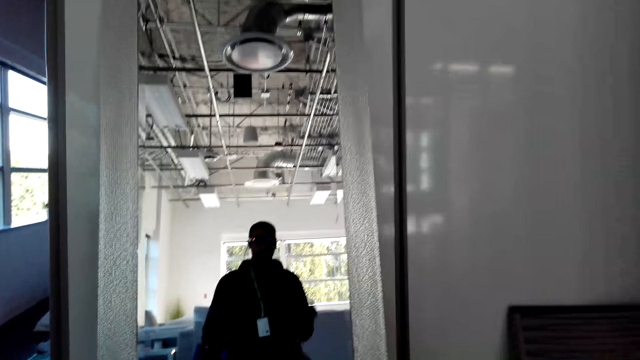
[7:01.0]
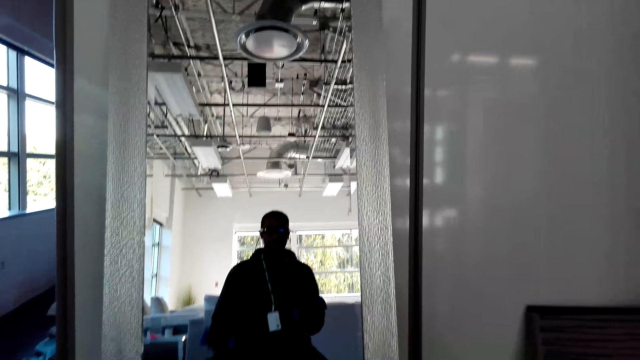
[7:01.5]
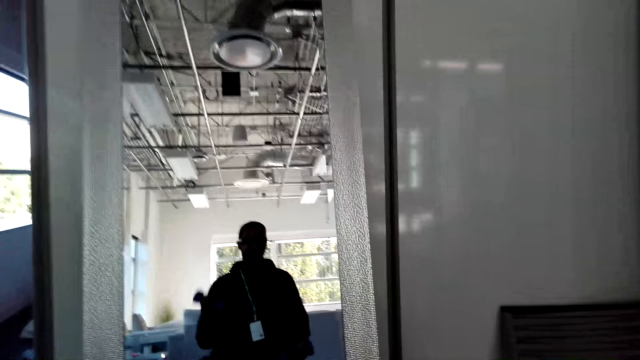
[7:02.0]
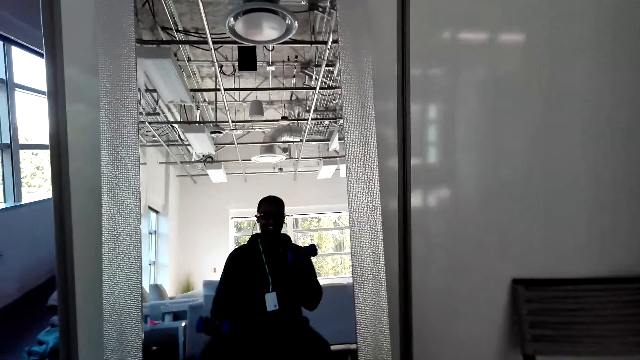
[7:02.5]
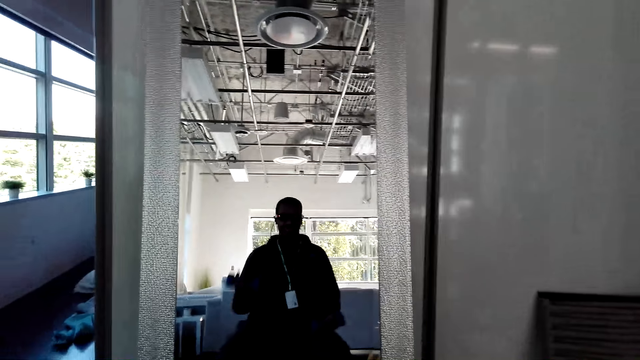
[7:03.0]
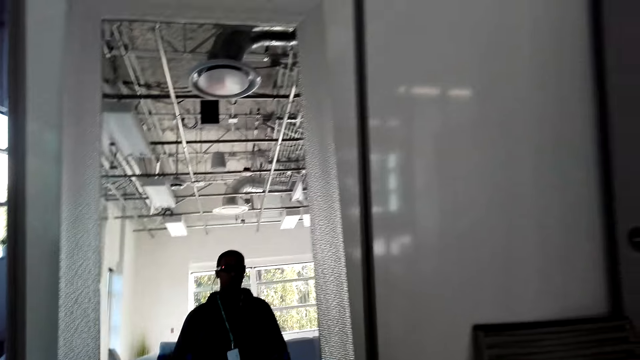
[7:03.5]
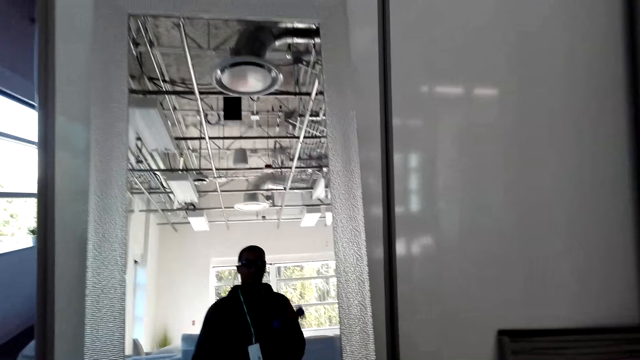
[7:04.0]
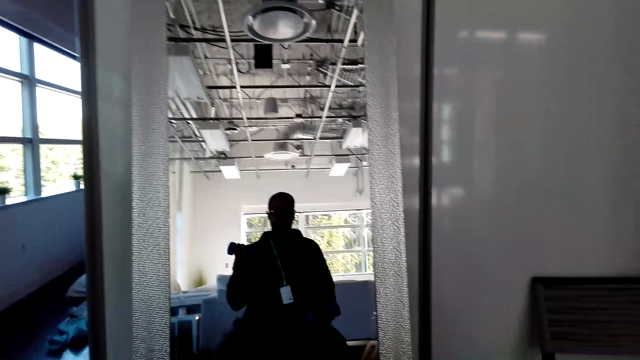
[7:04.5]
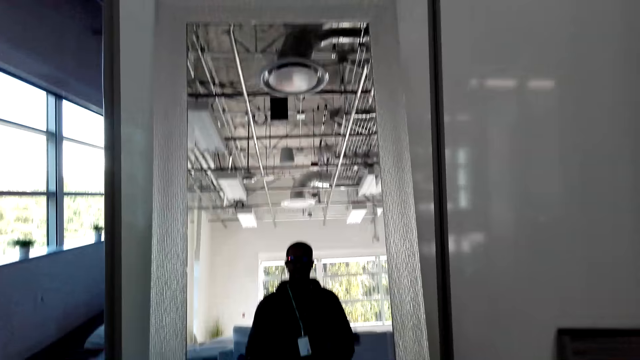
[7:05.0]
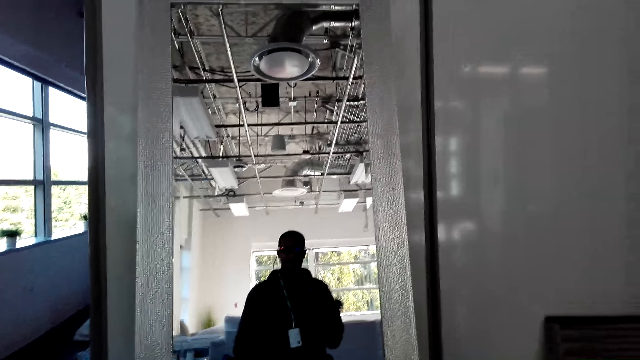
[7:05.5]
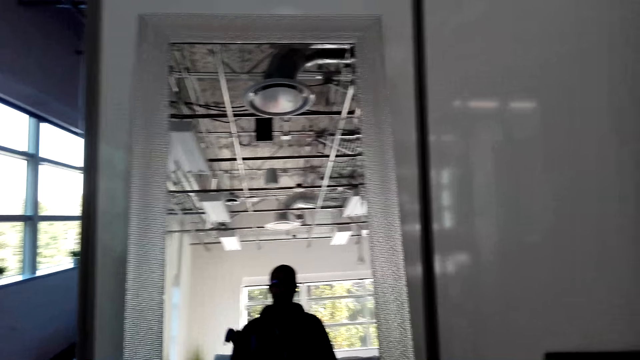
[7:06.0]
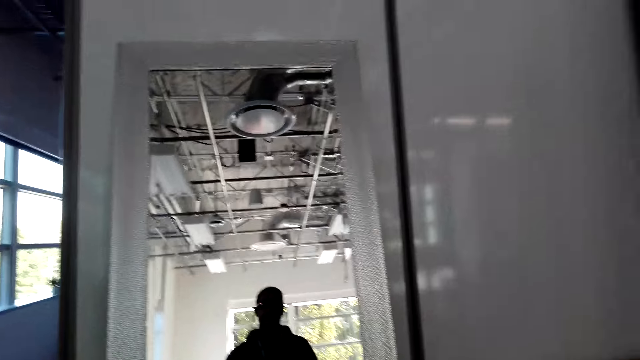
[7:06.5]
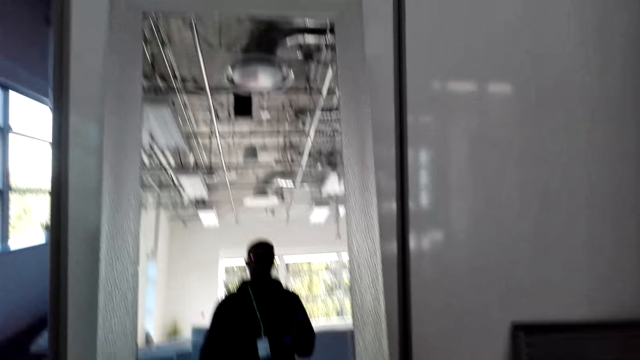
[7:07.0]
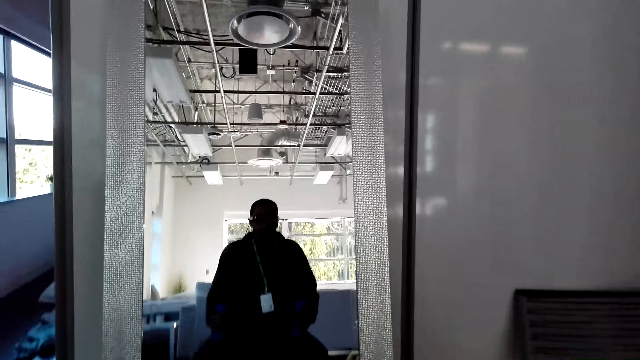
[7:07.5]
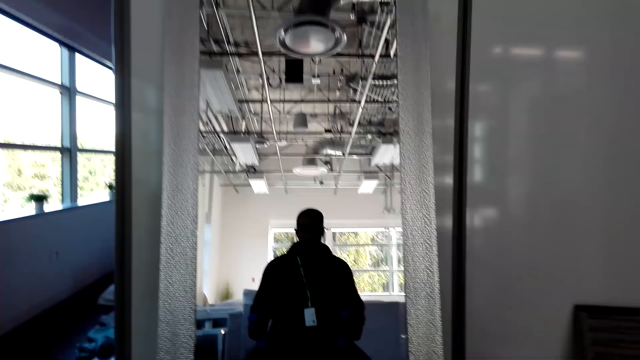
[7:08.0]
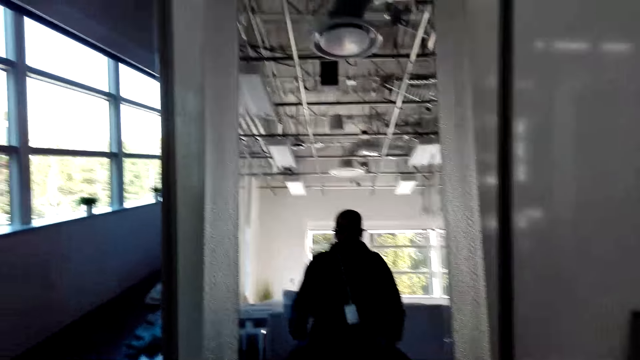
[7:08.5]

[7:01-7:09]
The camera wearer exercises in the house.

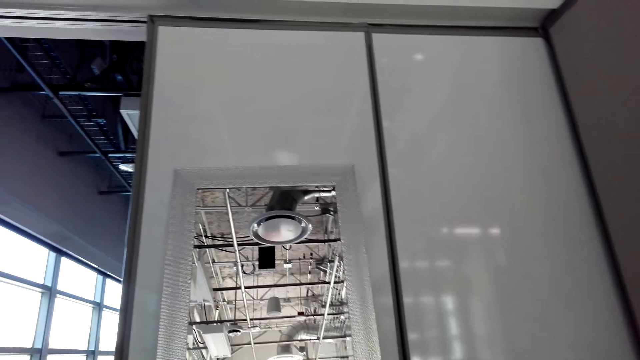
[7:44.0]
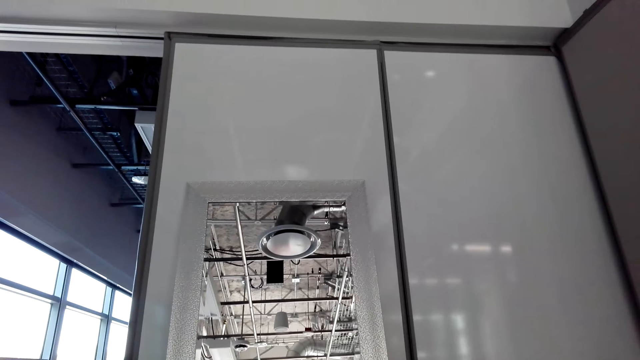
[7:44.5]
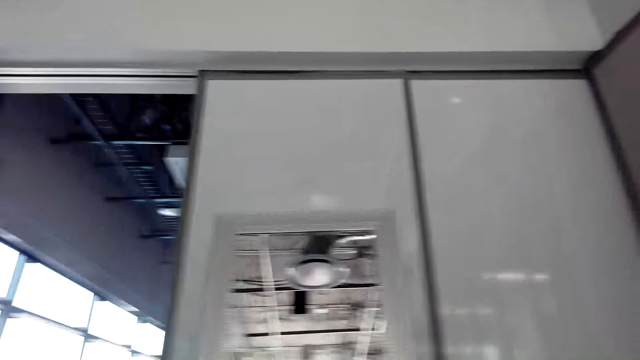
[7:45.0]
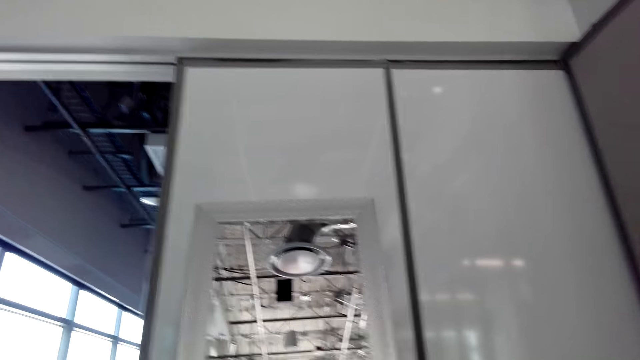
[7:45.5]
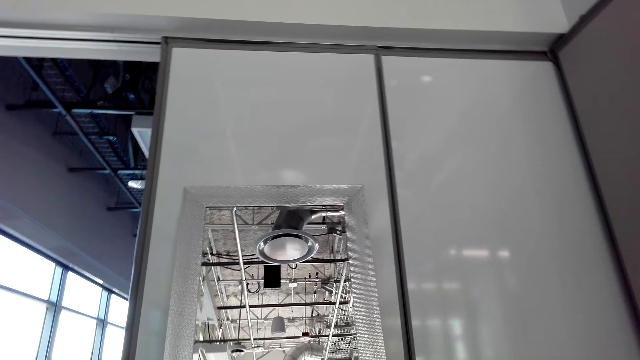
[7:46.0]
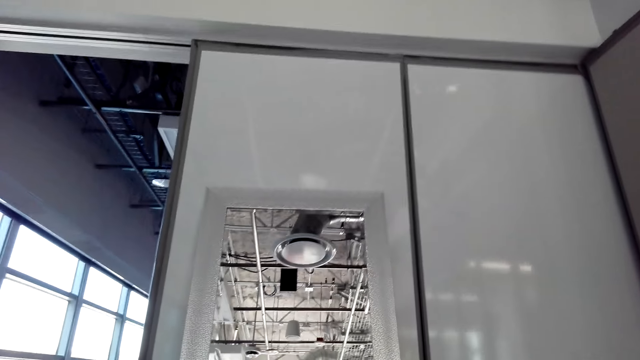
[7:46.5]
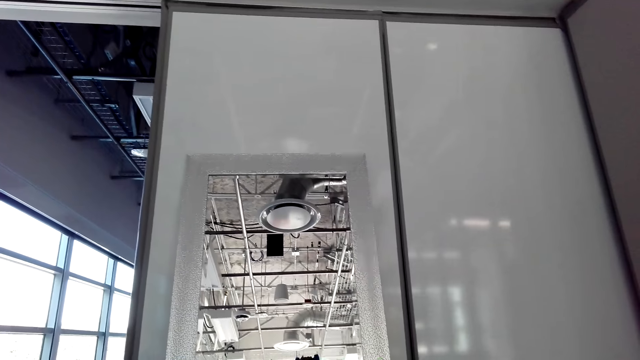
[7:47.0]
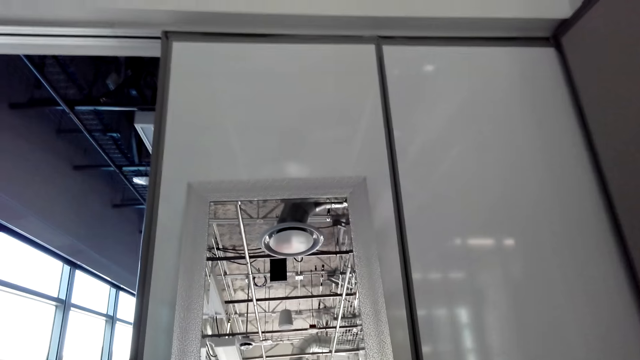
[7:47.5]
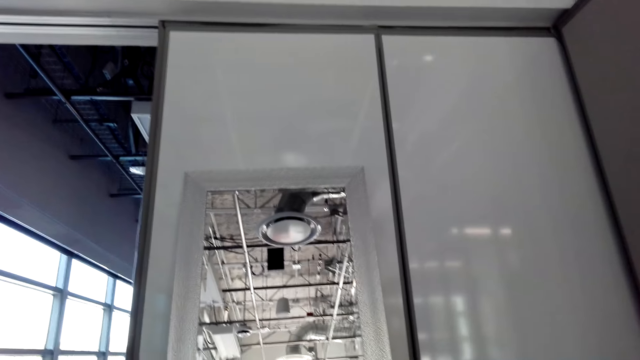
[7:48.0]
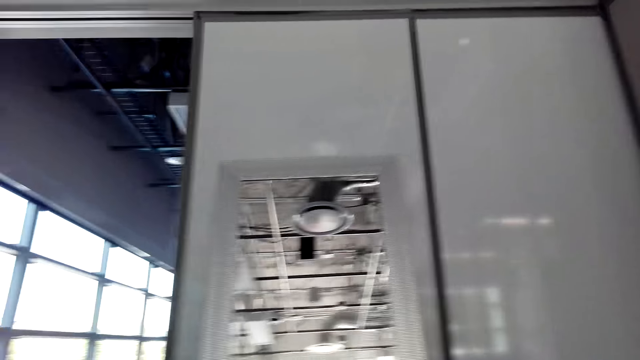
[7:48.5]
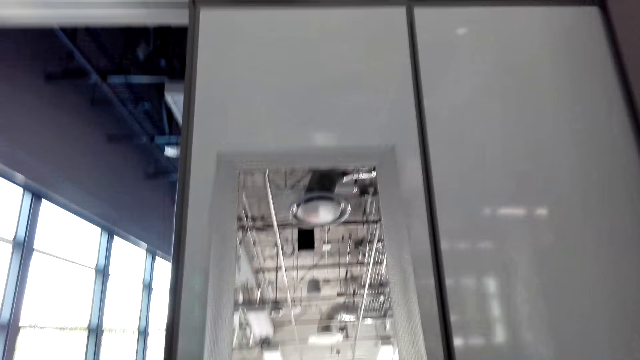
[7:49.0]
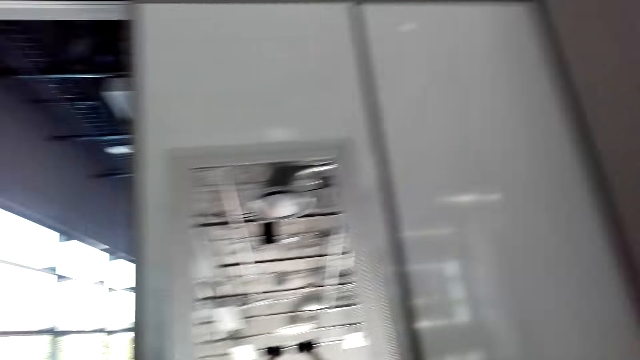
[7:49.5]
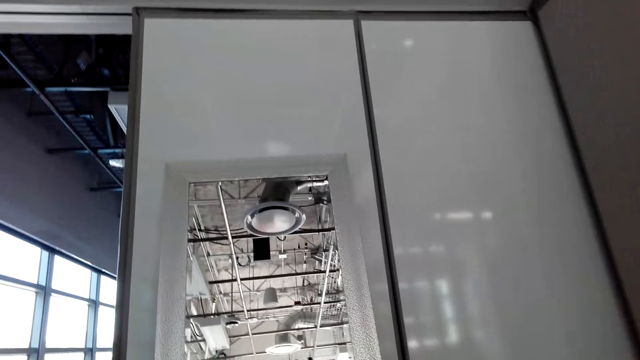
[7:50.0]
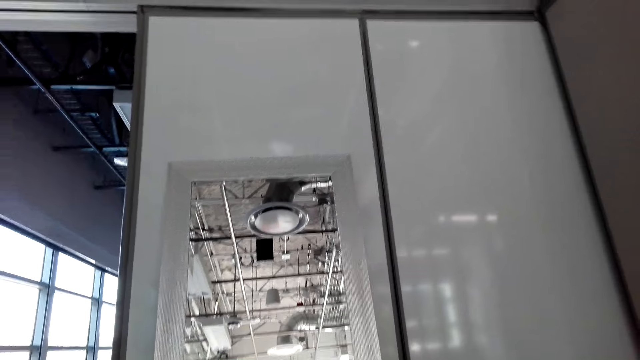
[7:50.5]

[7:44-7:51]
The camera wearer interacts with a person.

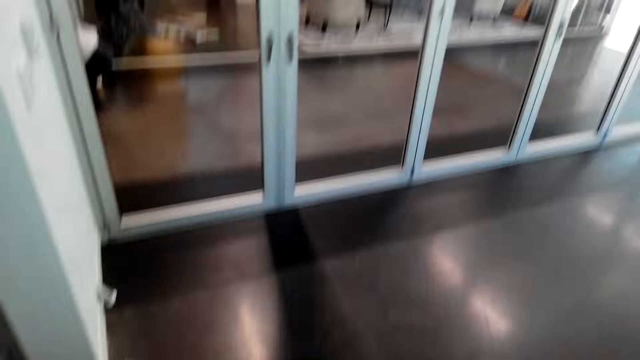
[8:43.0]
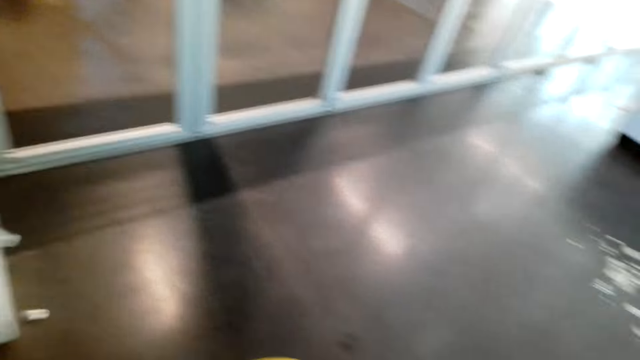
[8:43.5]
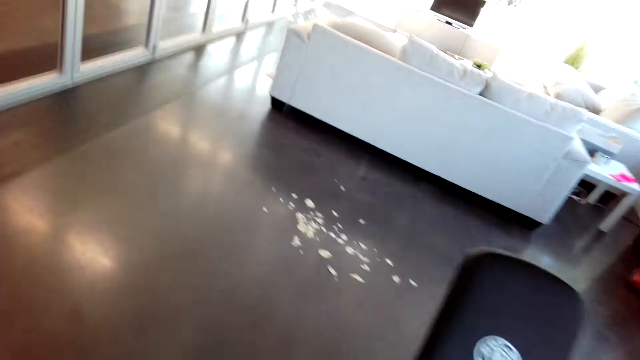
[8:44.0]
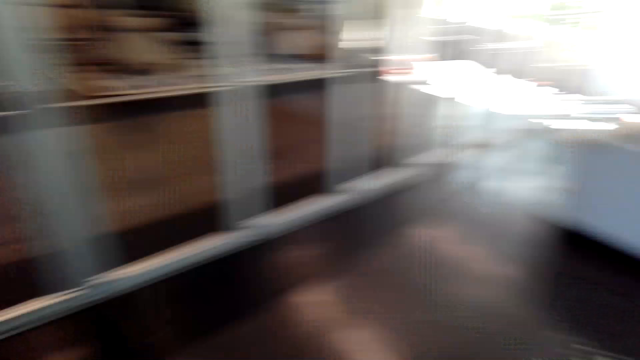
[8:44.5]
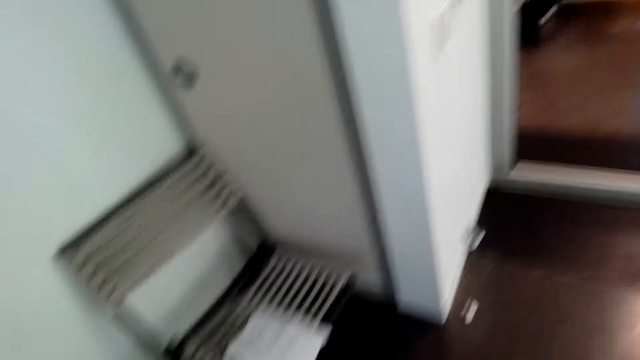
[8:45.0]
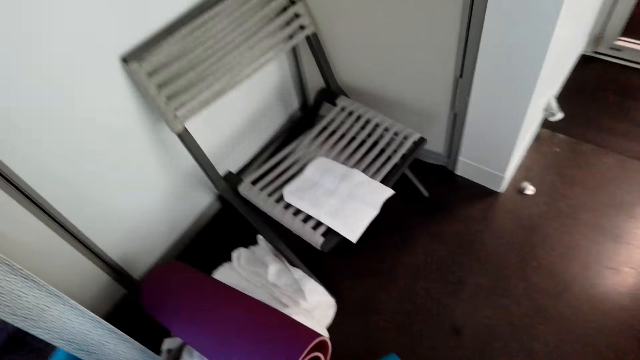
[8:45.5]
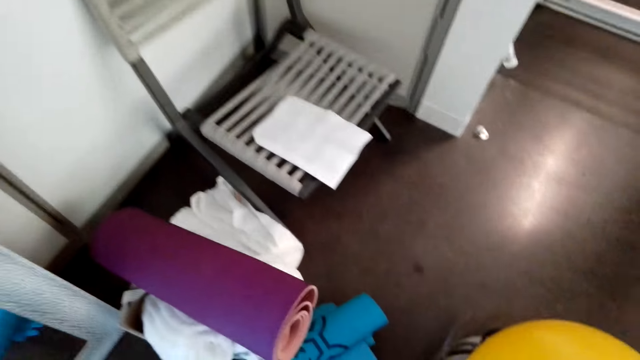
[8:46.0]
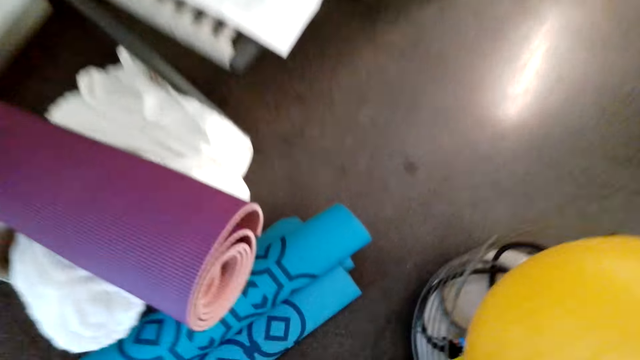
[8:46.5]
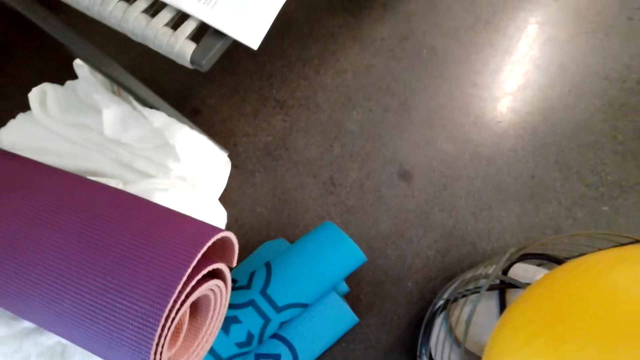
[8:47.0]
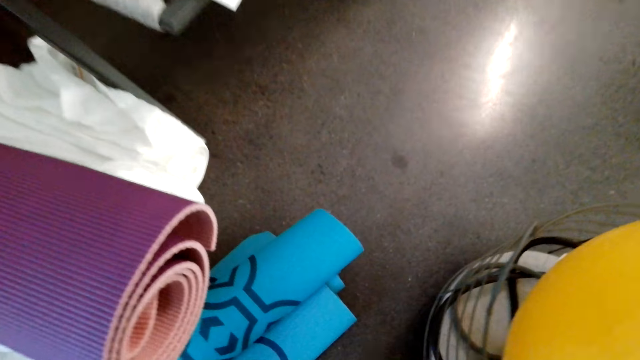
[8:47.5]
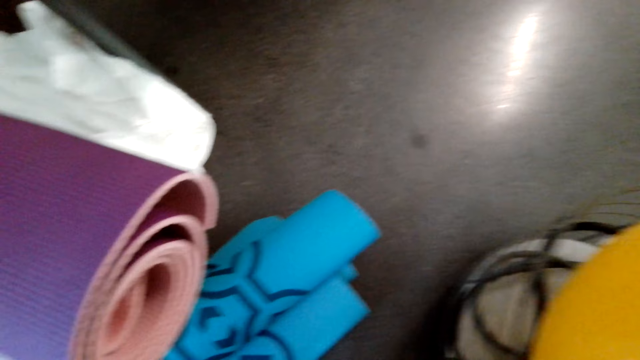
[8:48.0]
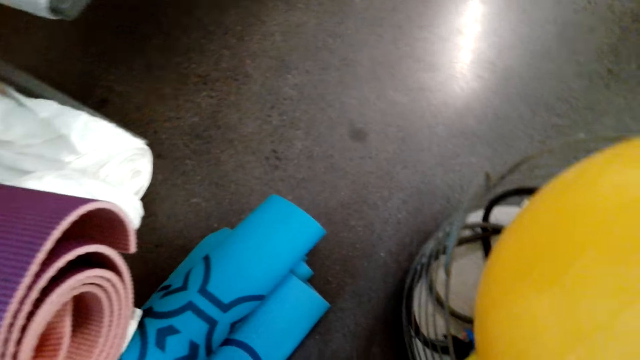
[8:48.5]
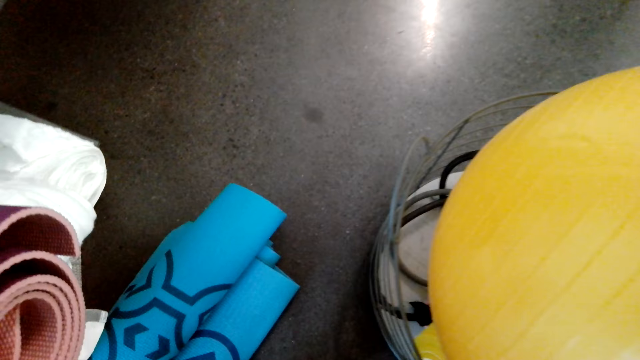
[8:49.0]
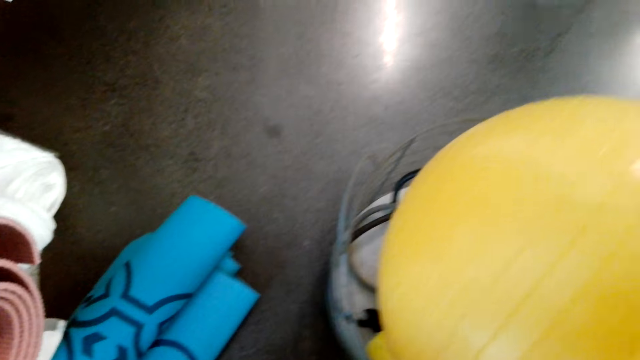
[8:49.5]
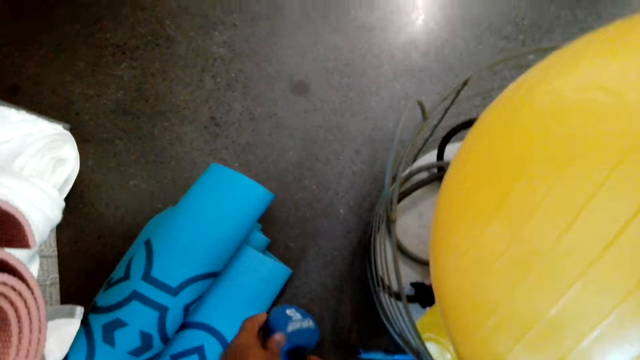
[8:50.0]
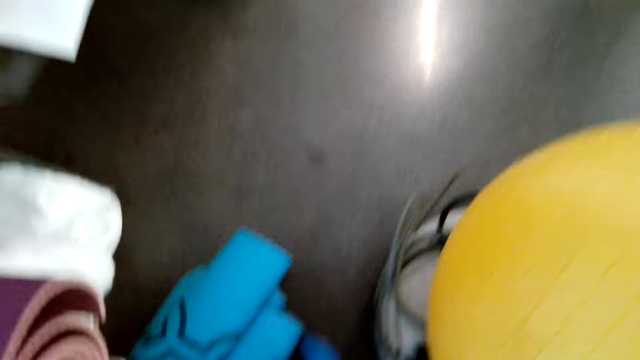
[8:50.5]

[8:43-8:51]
The camera wearer looks around the floor. They put down dumbbells.
